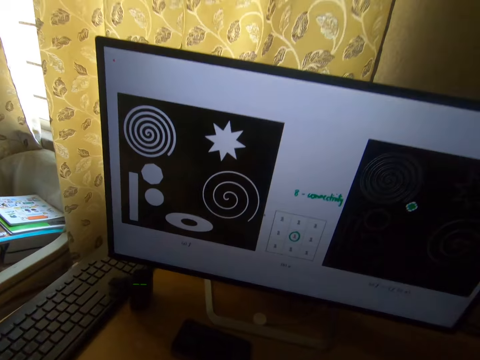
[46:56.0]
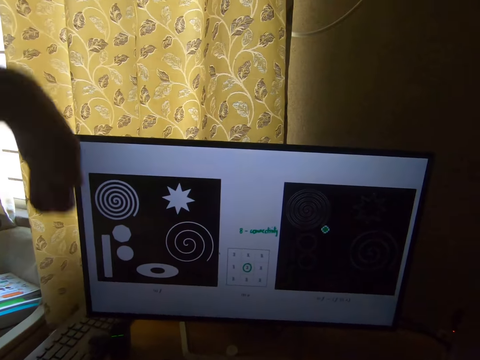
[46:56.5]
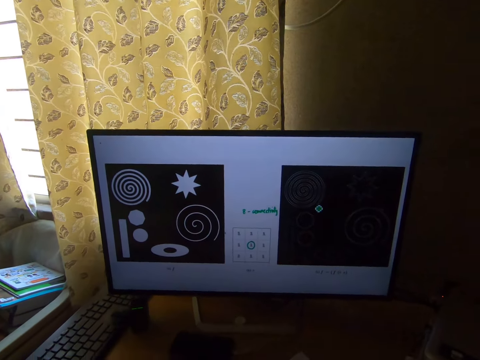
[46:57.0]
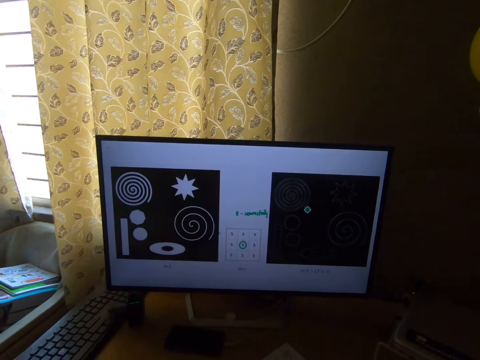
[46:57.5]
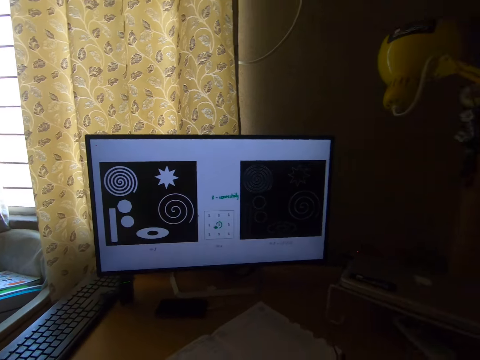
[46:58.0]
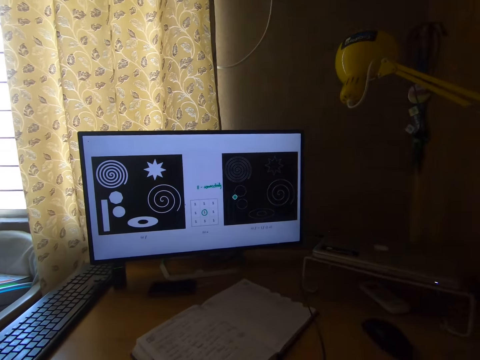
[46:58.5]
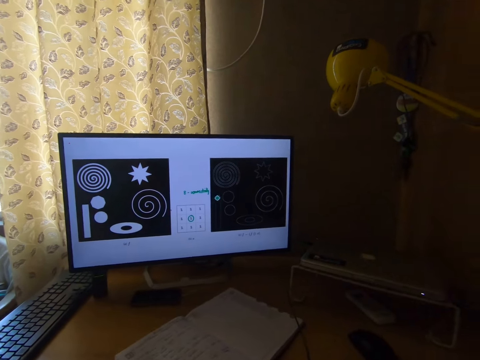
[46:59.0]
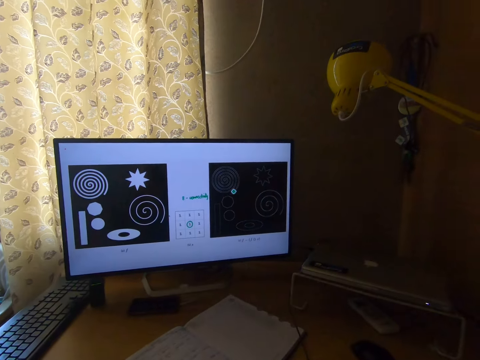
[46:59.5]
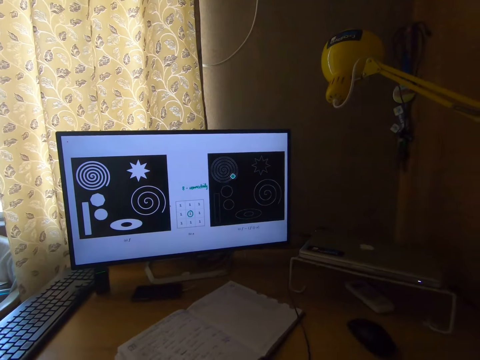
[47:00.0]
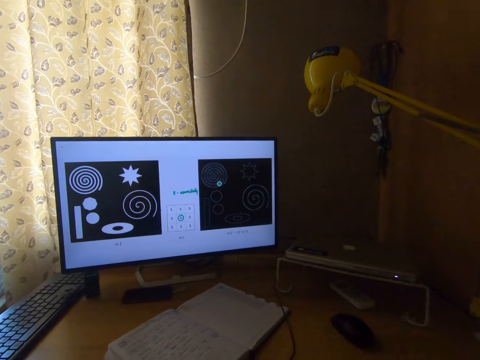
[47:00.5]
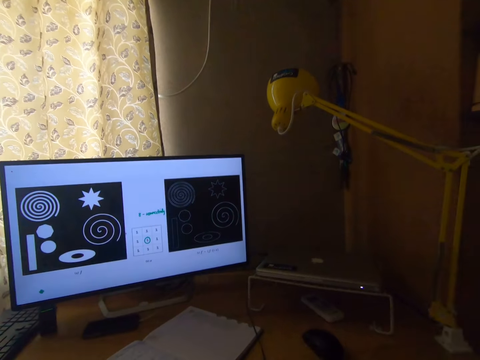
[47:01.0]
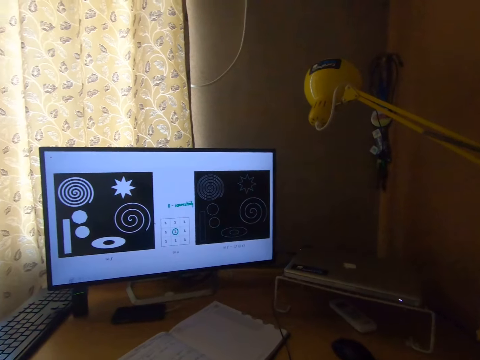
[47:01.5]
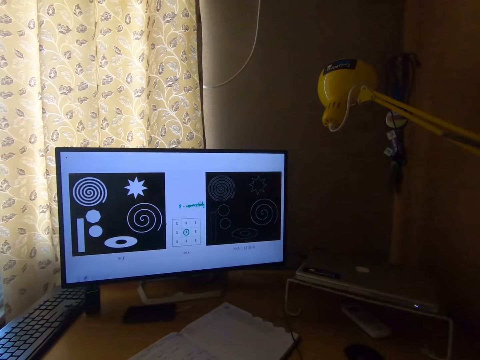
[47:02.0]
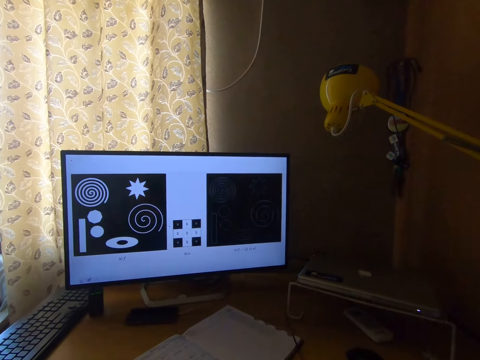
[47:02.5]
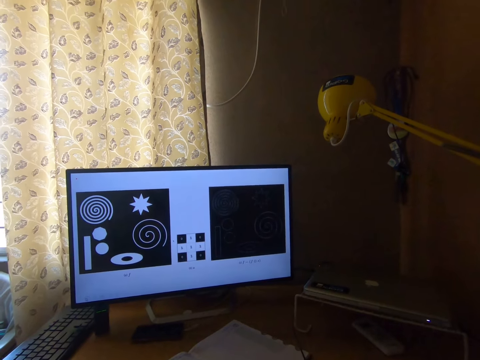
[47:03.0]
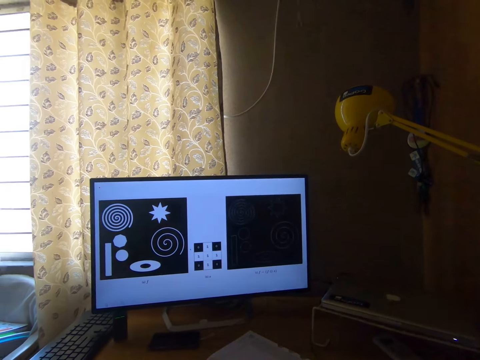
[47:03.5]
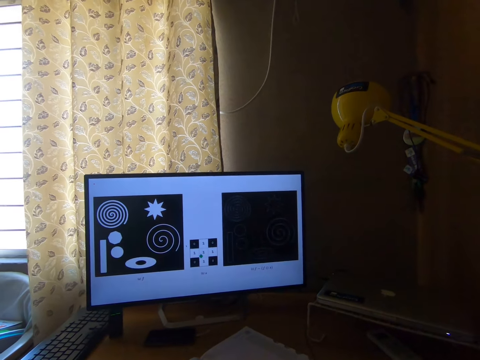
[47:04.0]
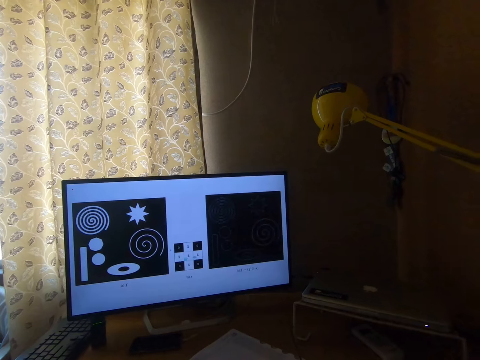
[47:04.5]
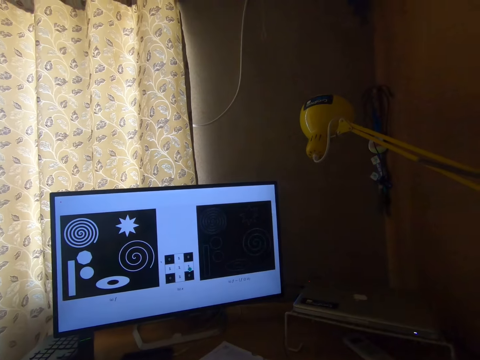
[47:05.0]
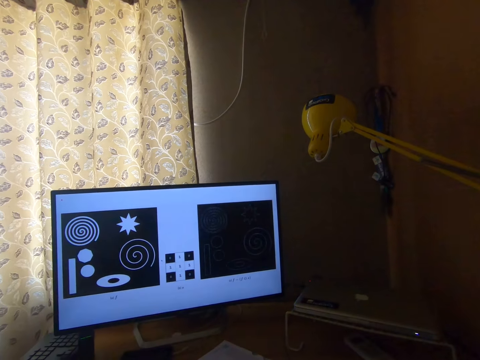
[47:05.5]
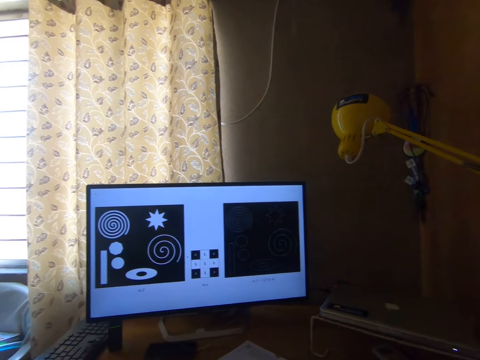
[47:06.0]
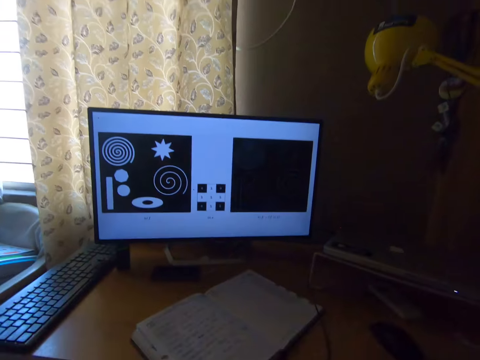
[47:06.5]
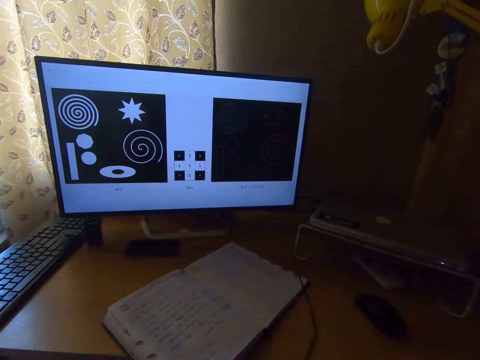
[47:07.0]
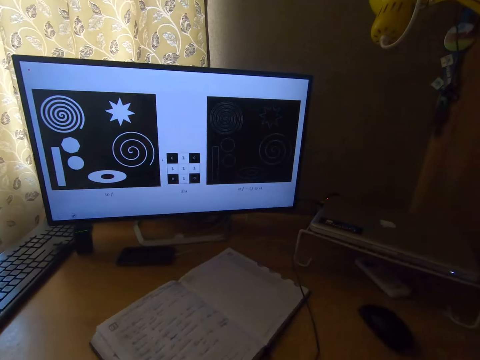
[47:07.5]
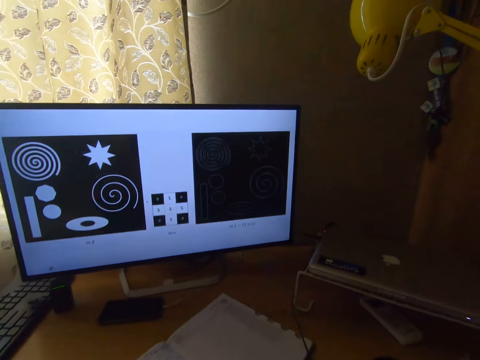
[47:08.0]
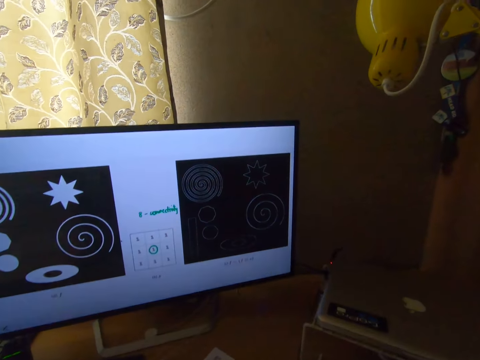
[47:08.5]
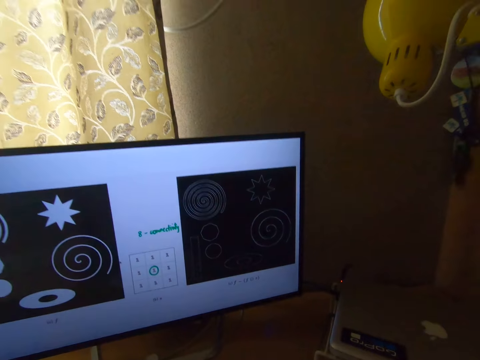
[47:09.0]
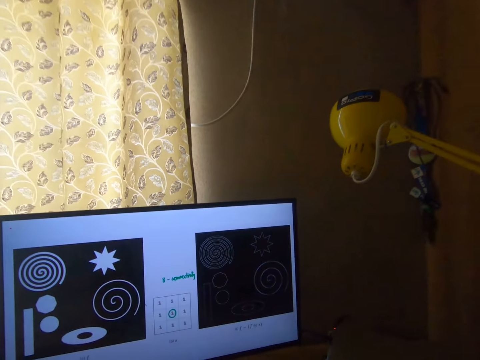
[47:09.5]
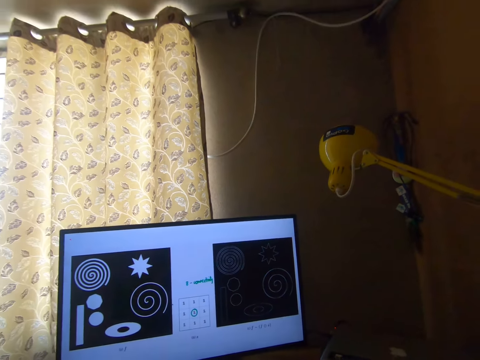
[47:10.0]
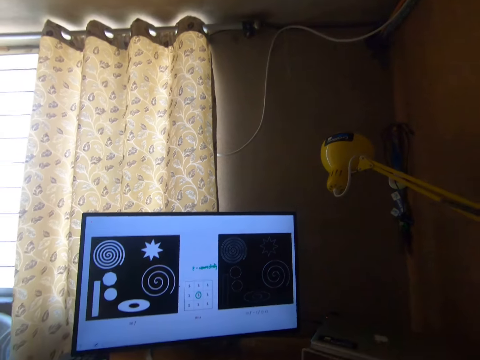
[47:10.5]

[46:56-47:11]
The camera wearer touches his head. He stares at the desktop screen.

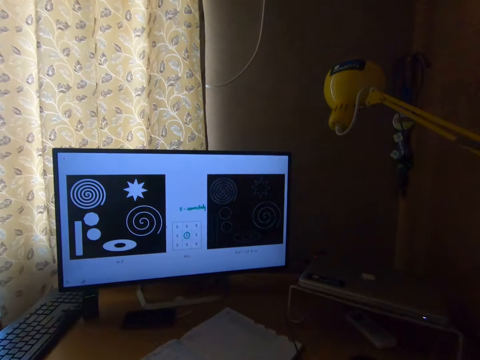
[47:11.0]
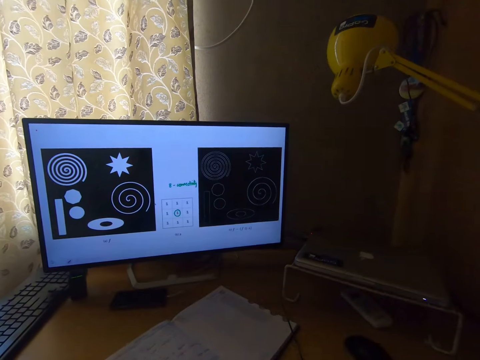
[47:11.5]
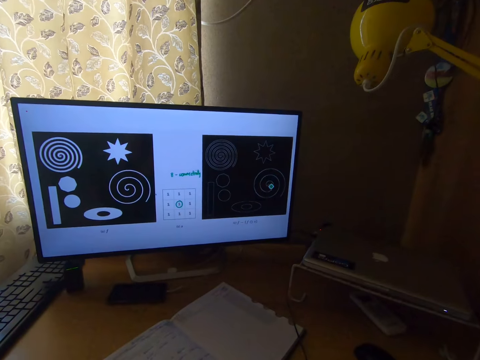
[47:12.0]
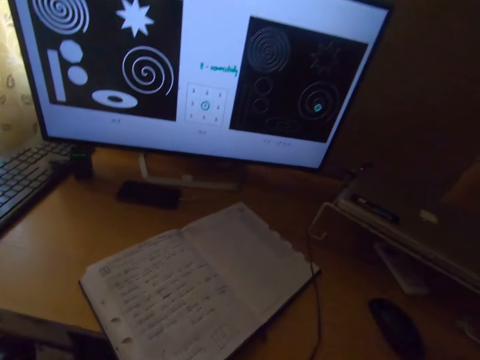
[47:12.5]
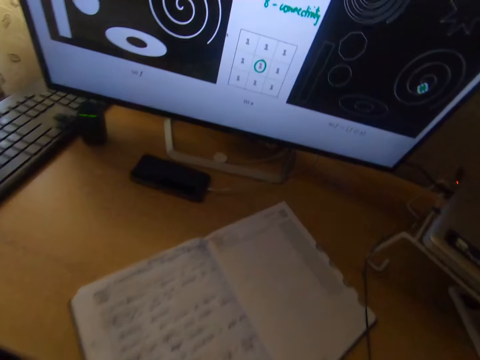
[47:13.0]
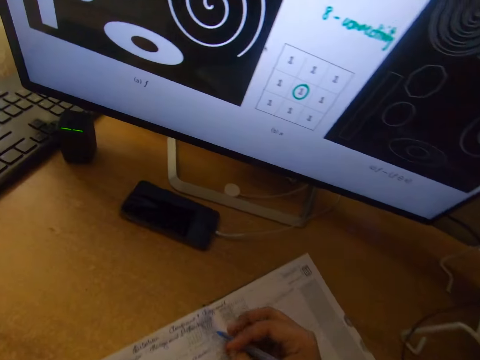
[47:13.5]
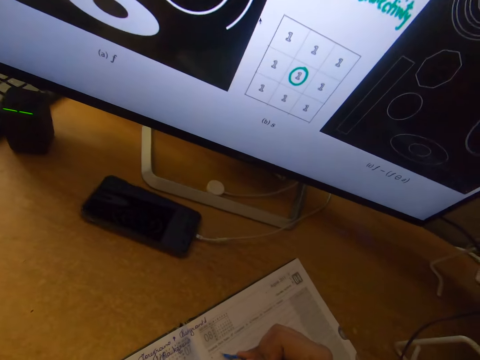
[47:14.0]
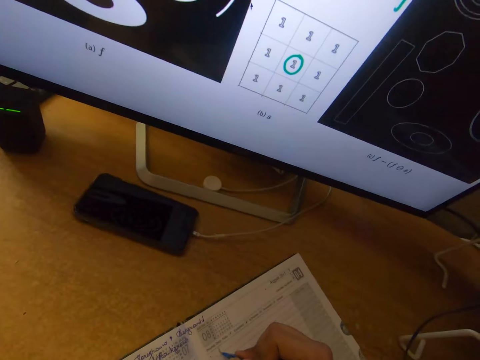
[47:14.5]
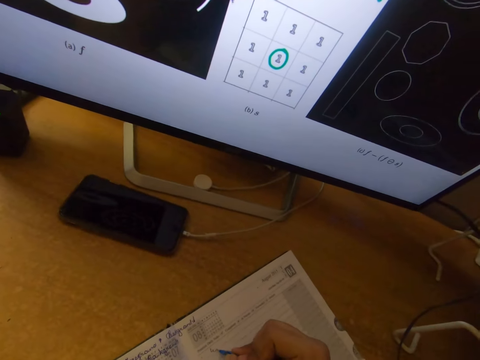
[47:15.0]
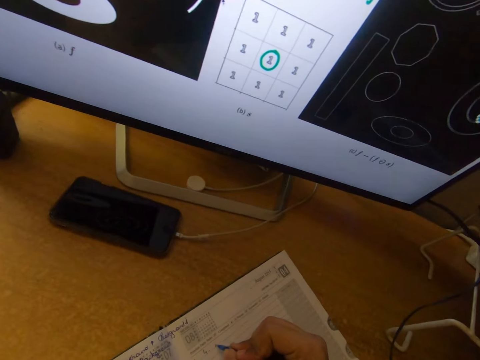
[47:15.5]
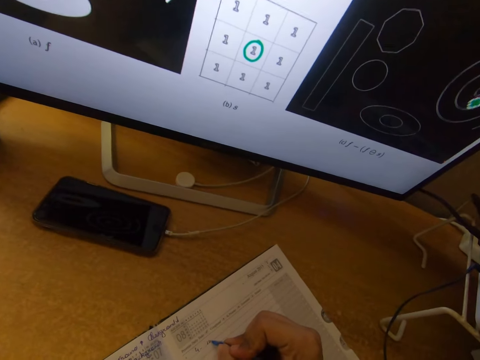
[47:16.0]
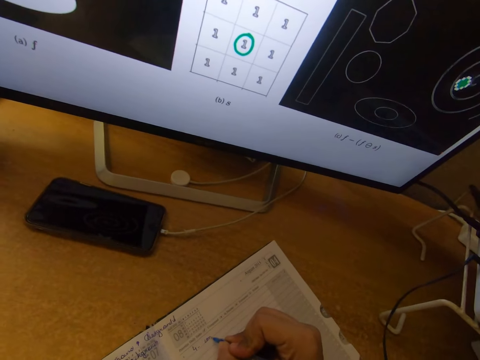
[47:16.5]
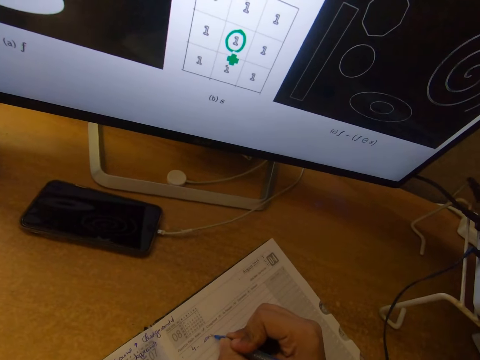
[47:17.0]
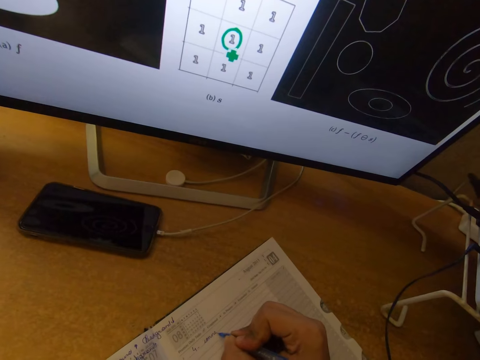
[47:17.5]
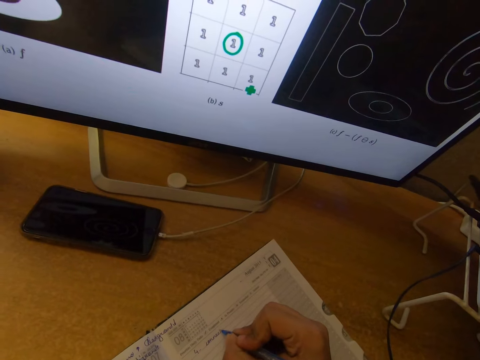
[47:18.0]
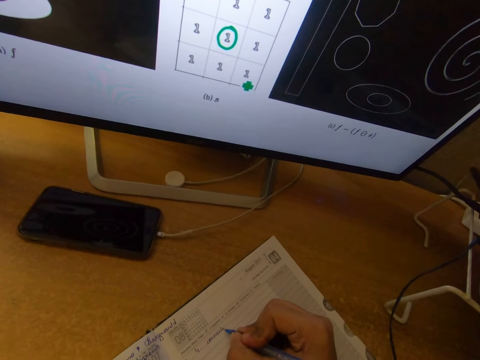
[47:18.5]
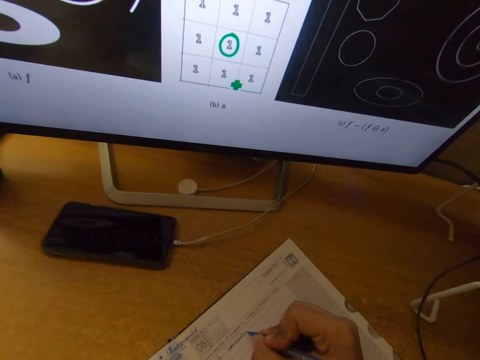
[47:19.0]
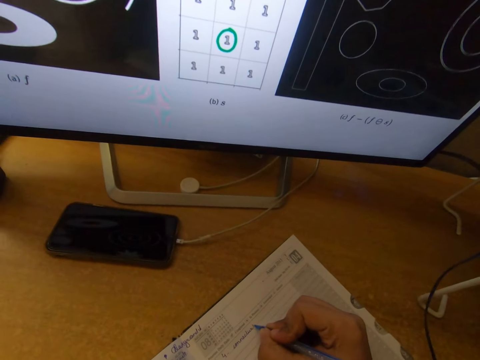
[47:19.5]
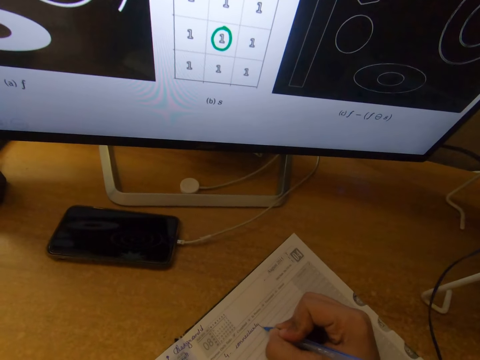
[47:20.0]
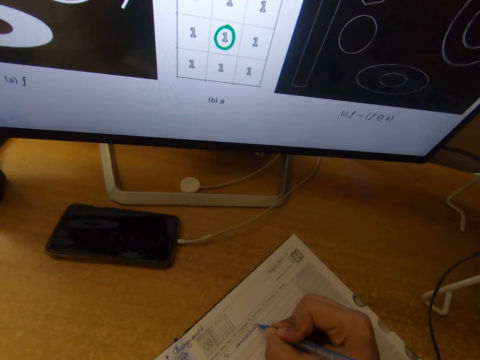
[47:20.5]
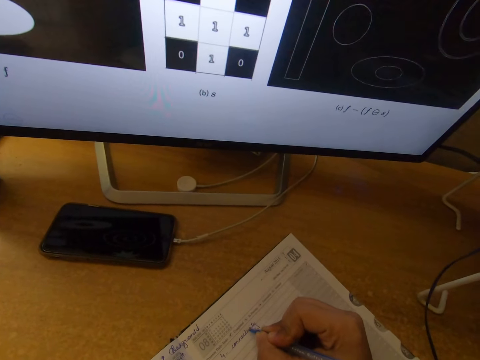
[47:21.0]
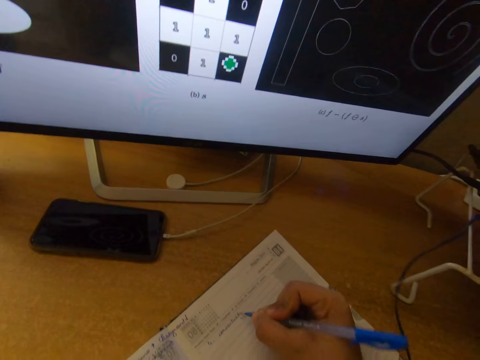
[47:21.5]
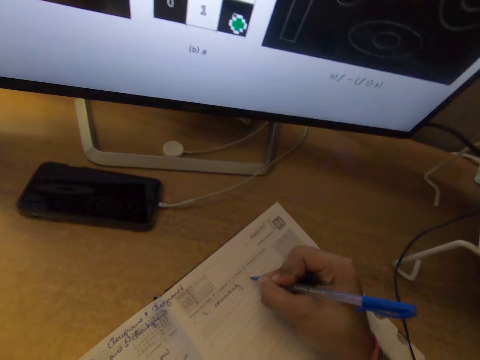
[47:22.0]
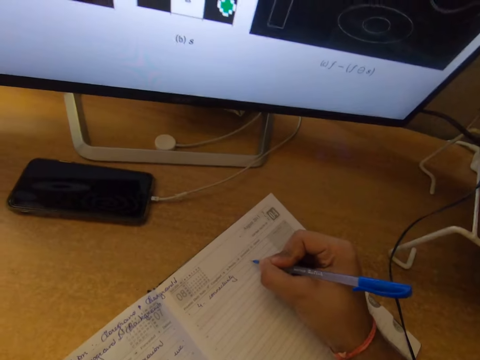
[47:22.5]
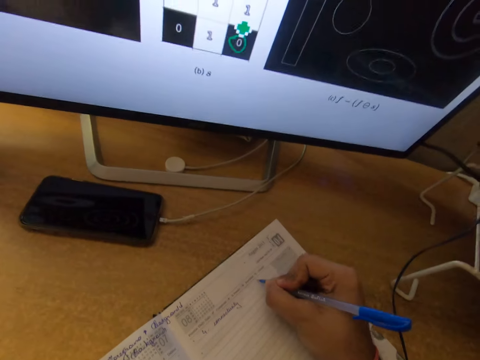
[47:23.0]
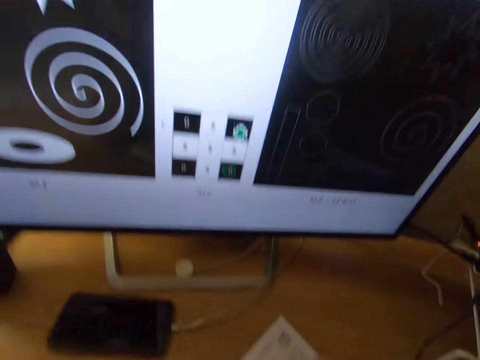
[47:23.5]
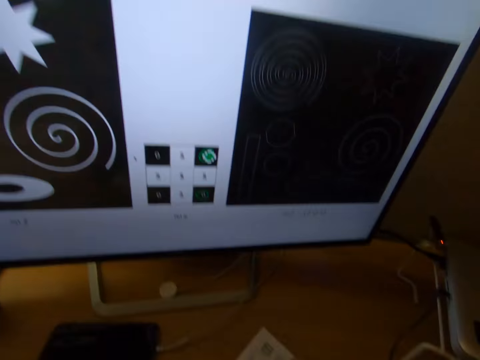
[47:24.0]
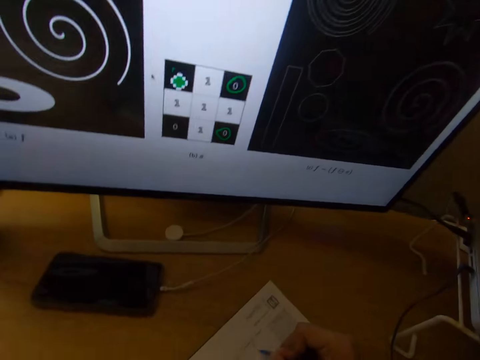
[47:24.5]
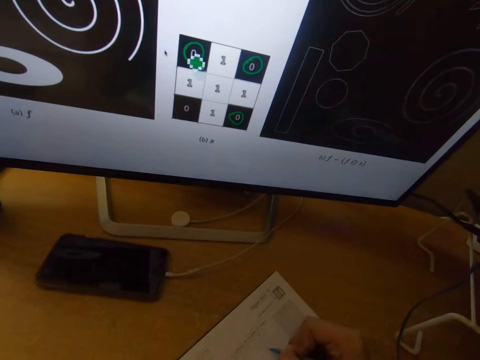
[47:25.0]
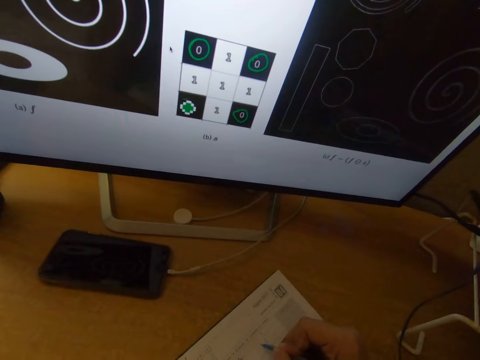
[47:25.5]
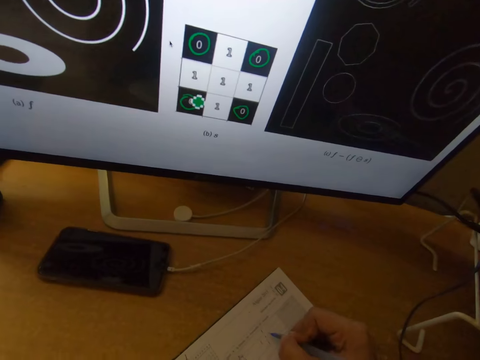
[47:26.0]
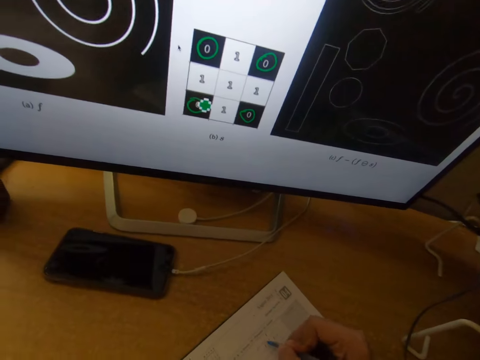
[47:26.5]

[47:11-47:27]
The camera wearer writes on a notebook or book with a pen. They stare at the desktop screen. They write on the book with the pen.
